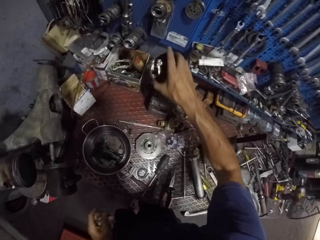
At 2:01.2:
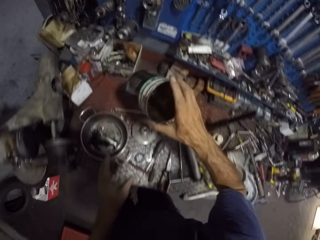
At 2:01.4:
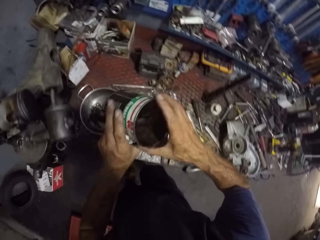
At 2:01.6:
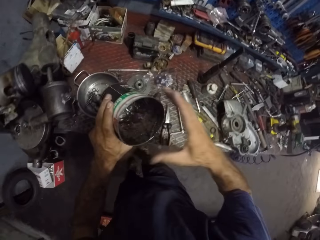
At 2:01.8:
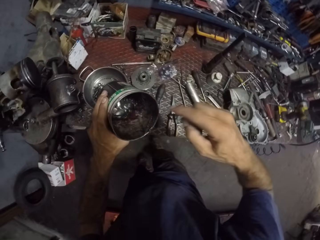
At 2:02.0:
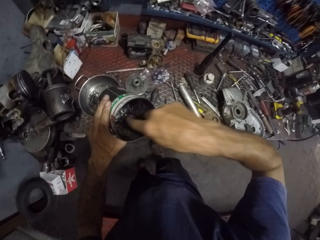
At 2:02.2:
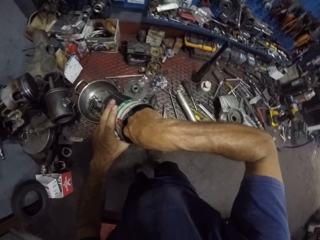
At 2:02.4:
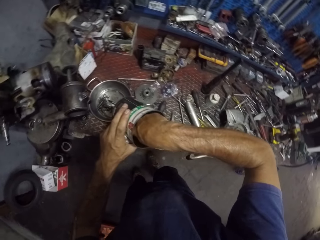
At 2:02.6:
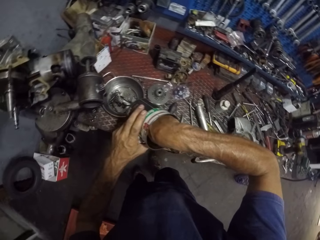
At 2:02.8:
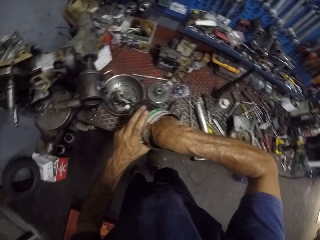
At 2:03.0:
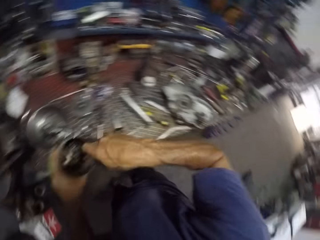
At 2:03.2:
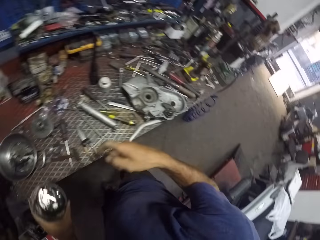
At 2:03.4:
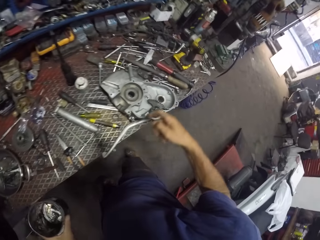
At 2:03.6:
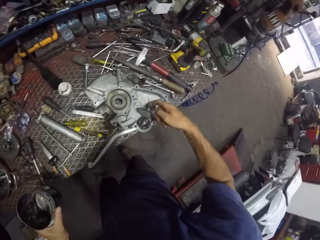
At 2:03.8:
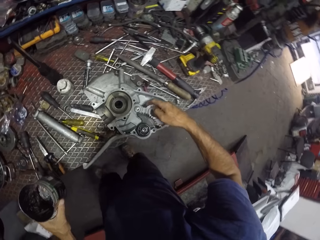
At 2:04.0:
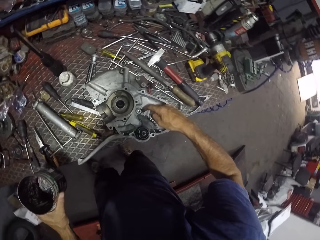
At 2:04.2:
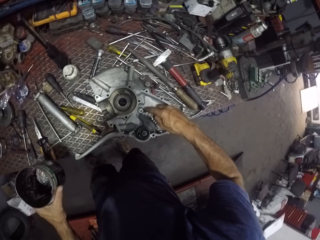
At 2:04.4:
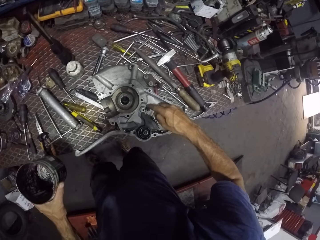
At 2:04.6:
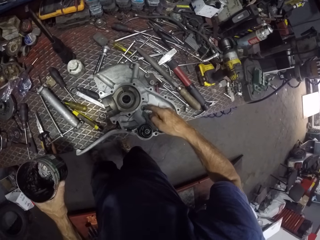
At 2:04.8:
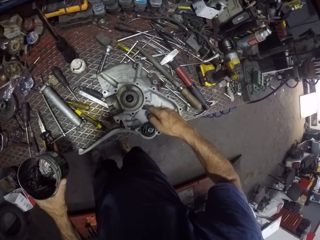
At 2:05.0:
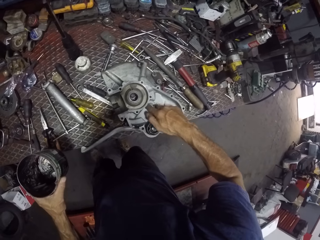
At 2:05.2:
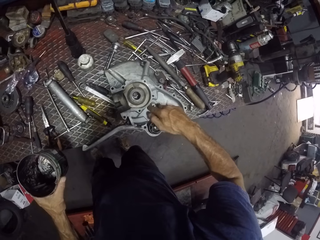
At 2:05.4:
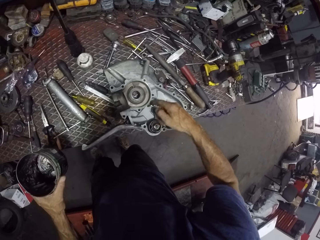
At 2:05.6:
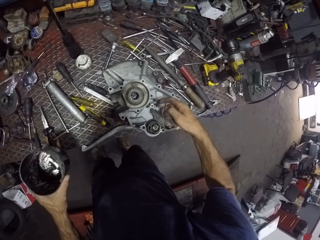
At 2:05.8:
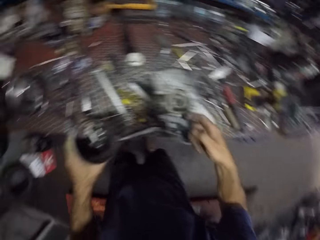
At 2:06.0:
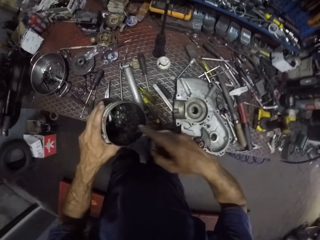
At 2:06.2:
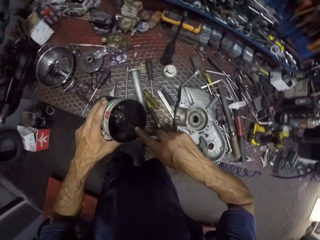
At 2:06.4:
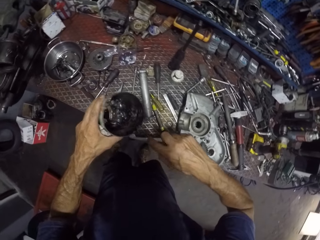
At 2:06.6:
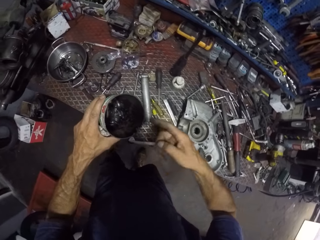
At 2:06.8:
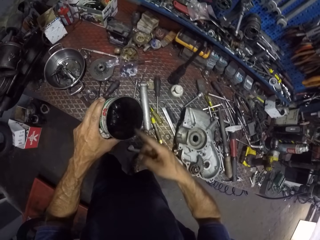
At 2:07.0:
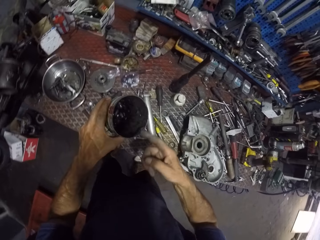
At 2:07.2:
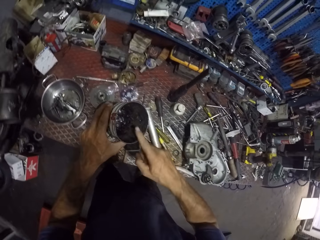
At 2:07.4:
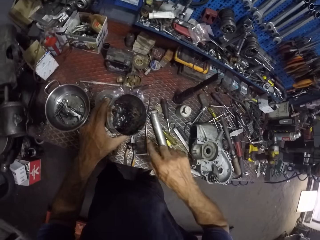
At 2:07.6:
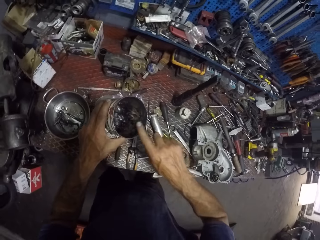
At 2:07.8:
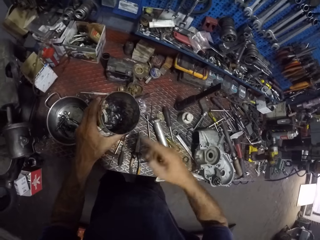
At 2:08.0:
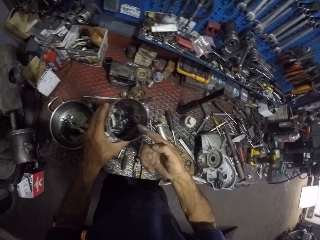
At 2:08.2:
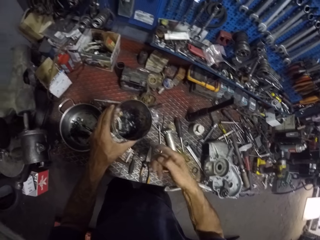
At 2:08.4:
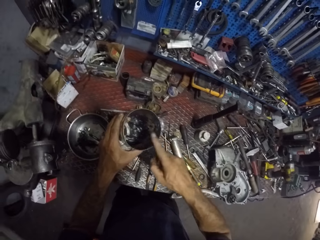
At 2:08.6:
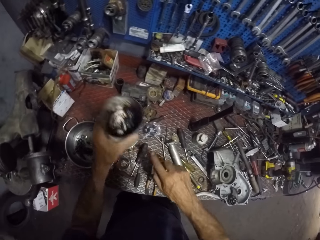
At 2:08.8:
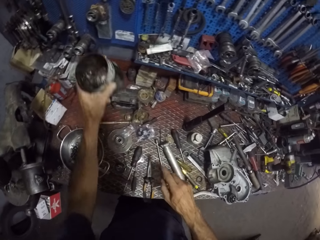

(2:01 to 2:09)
The camera wearer picks up an empty container or tin from the table with his right hand. He moves the container from his right hand to his left hand. He takes black glue or oil from the container with his right hand. He applies the black glue to an engine cover with his right hand. He cleans his right hand on the container. He returns excess oil in the tin.

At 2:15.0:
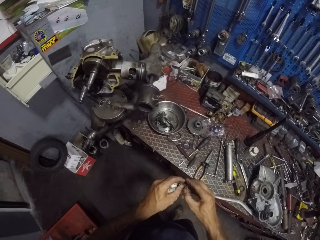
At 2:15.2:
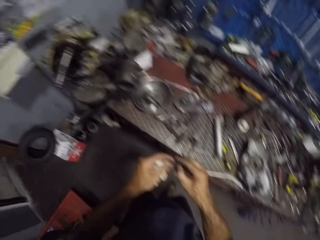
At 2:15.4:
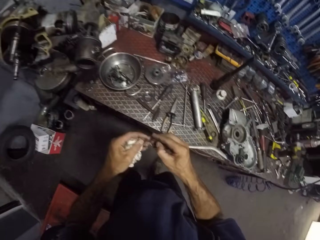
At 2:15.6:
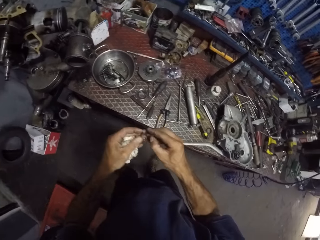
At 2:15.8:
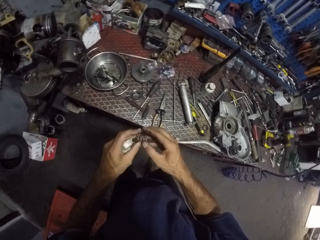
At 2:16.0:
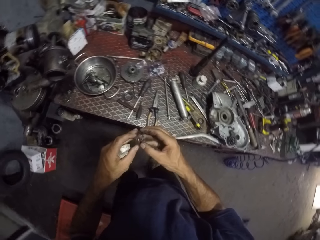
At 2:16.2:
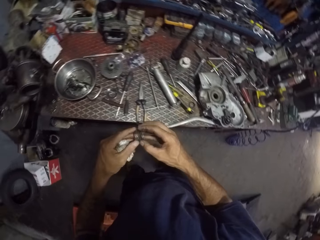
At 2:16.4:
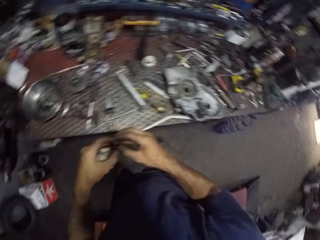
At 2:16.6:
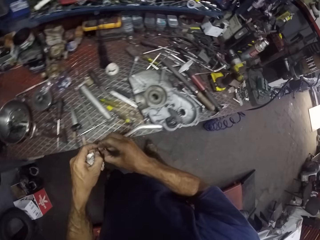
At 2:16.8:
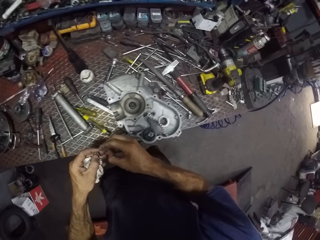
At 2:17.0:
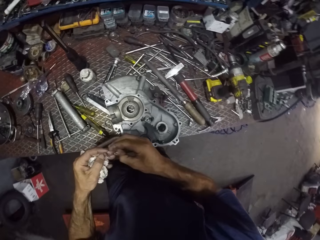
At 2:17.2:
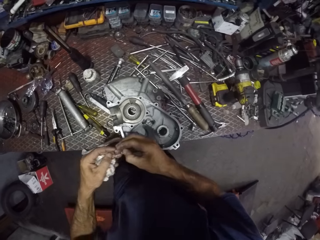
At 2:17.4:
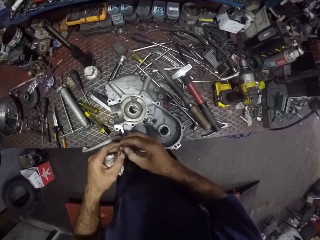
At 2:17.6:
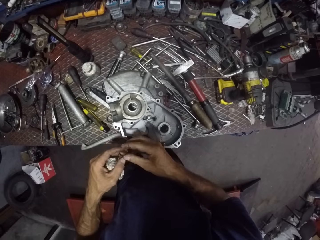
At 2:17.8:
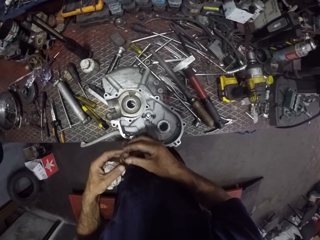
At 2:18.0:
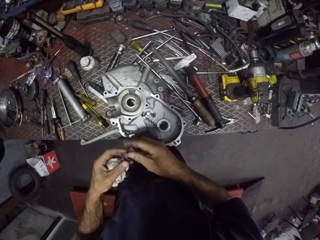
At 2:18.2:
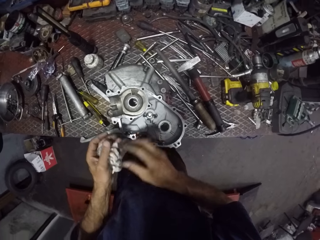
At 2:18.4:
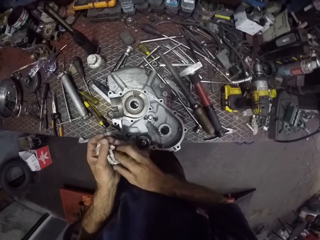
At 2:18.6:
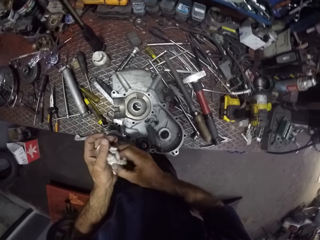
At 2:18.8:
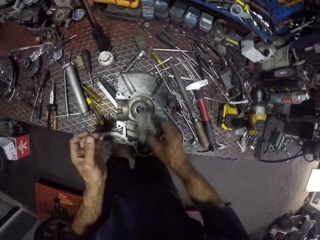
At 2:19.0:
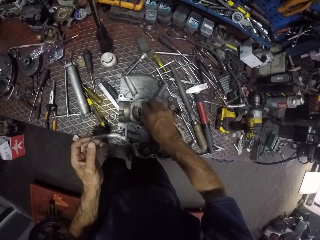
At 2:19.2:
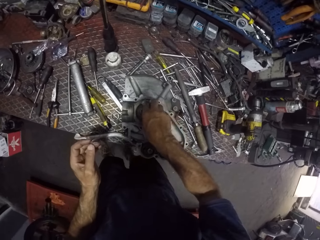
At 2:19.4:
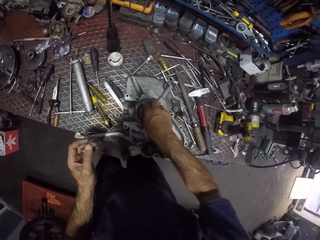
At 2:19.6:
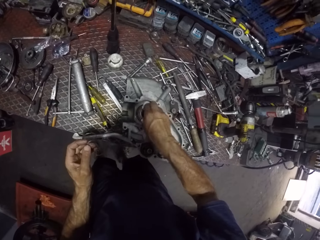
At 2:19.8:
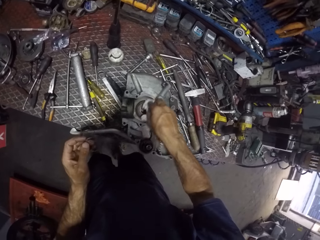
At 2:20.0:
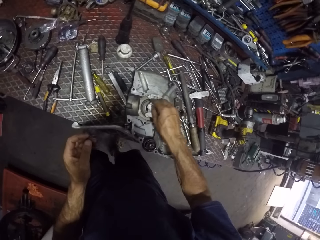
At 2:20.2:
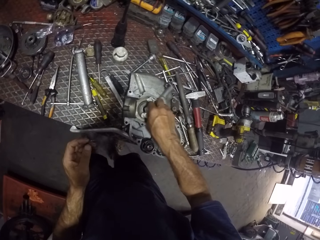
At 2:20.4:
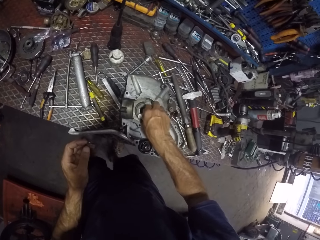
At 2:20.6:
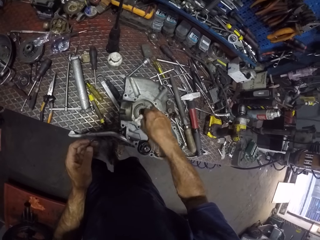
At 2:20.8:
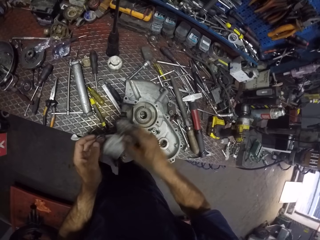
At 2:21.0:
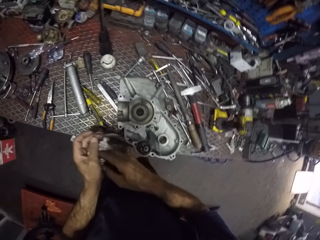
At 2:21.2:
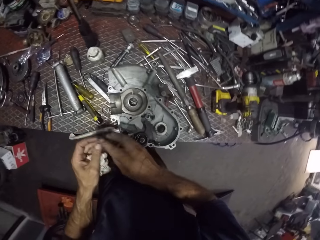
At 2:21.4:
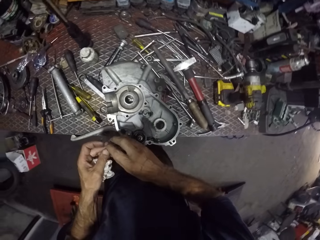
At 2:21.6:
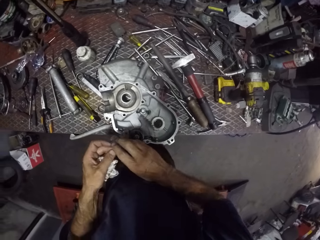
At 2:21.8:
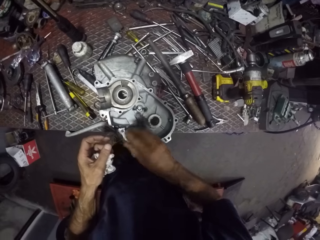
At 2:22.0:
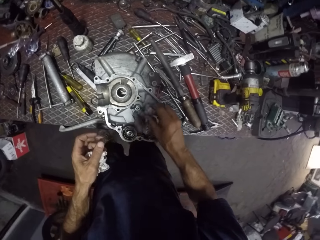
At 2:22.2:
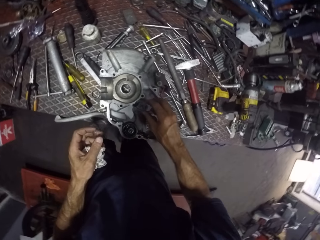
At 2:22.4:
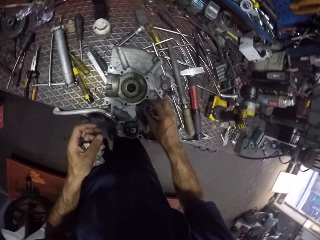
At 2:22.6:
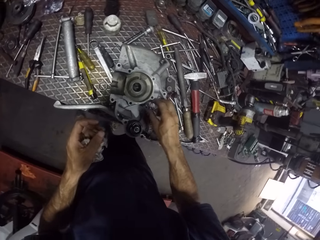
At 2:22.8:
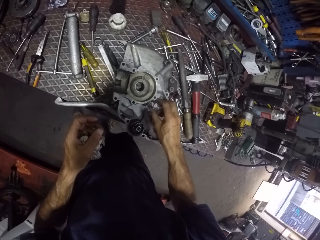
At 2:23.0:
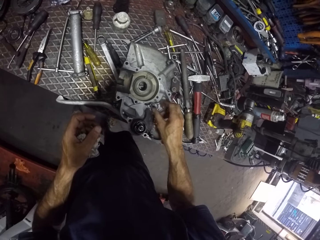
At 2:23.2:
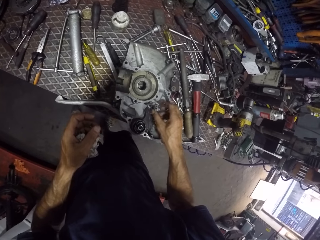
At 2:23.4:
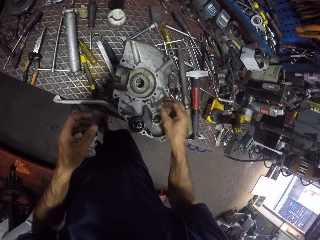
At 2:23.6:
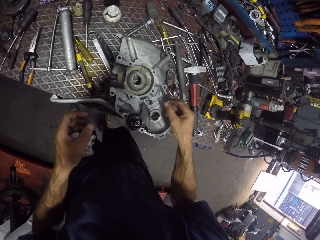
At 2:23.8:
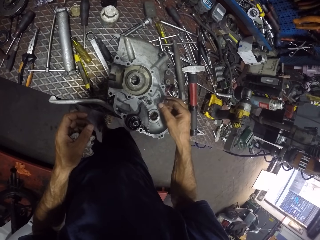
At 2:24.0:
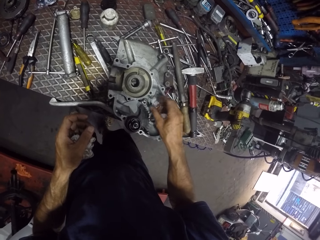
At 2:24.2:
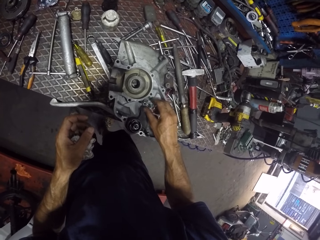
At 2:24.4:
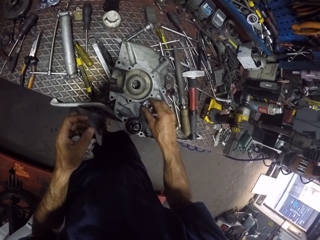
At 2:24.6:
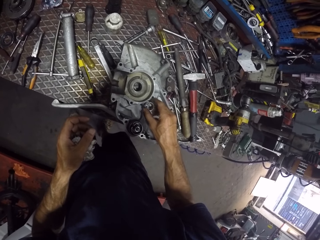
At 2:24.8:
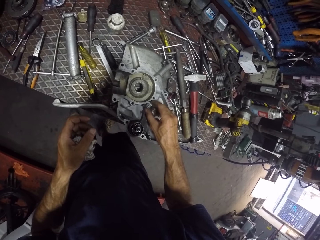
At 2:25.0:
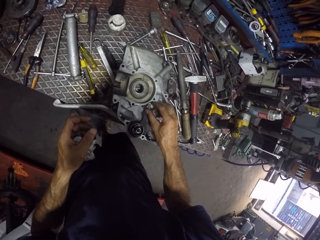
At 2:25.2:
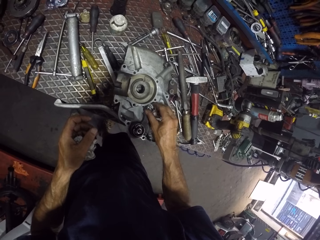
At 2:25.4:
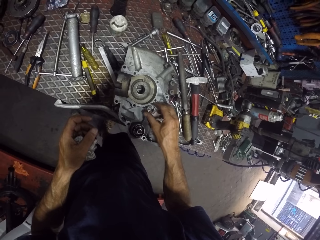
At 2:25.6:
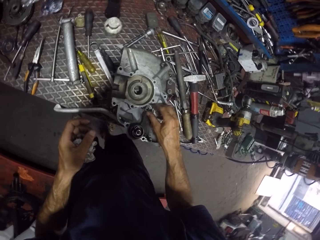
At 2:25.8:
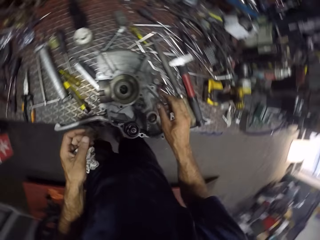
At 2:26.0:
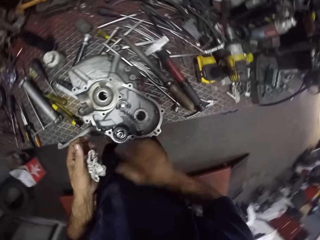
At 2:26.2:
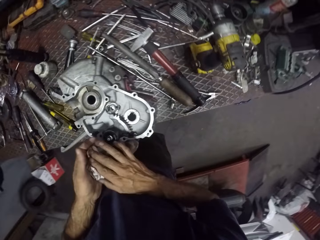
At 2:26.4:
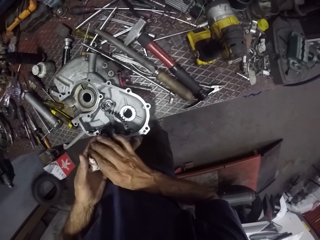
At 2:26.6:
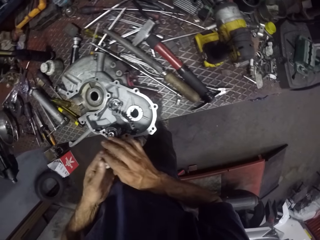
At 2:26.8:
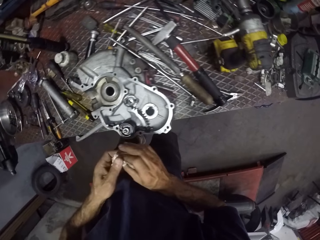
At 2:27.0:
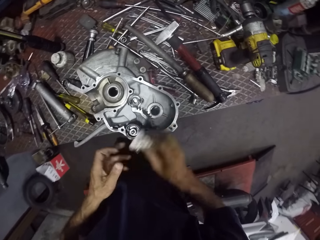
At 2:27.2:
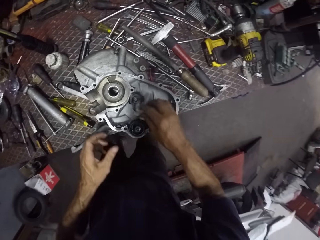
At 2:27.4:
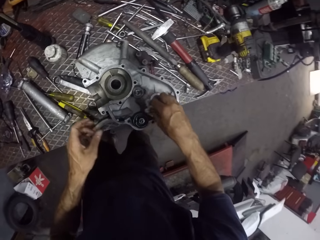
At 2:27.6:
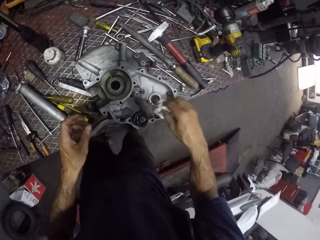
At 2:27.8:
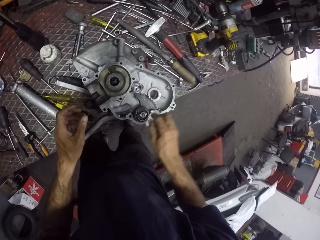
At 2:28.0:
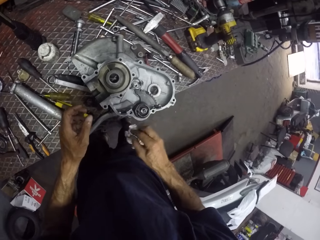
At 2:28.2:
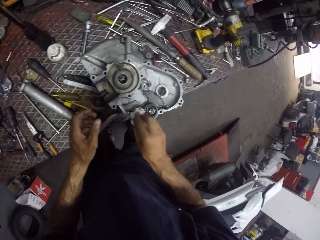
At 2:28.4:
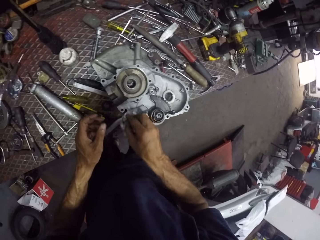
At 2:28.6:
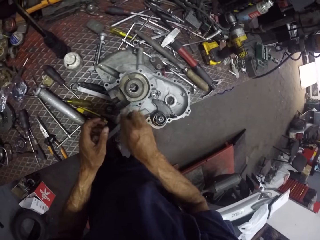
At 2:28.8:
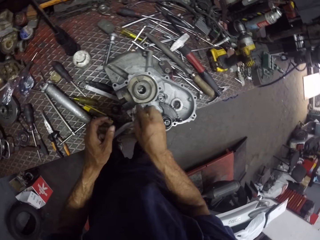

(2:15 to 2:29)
The camera wearer touches the spring. He picks up the tissue in his left hand with his right hand. He cleans a side of a cylinder with the tissue in his right hand. He moves the tissue to his left hand with his right hand. He moves the ring to his left hand with his right hand. He places the ring on a hole in the engine cover with his right hand. He cleans his right hand with the tissue on his left hand. He picks the rag from the left hand. He cleans the engine cover with the tissue on his right hand.
